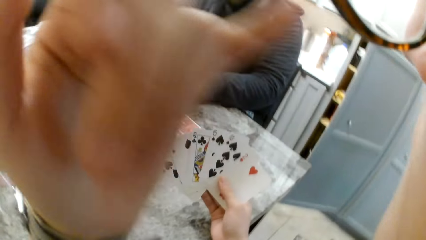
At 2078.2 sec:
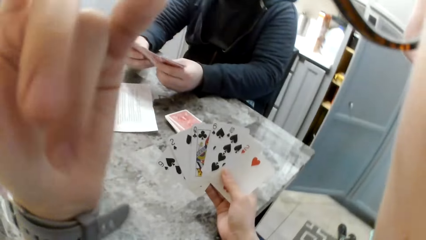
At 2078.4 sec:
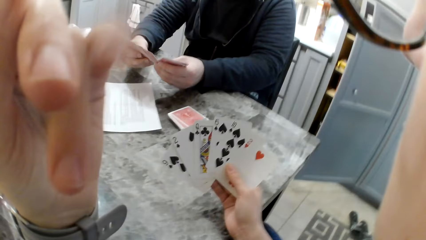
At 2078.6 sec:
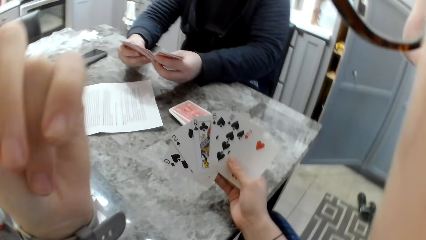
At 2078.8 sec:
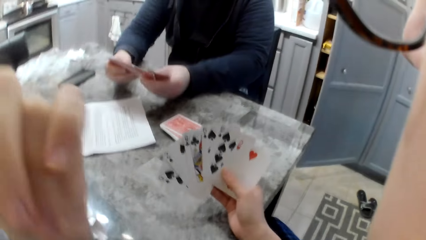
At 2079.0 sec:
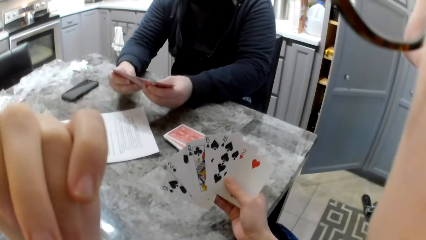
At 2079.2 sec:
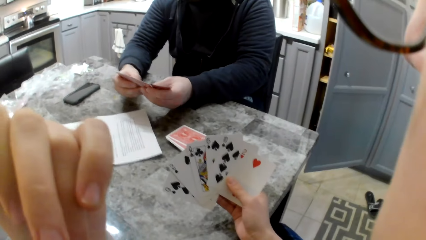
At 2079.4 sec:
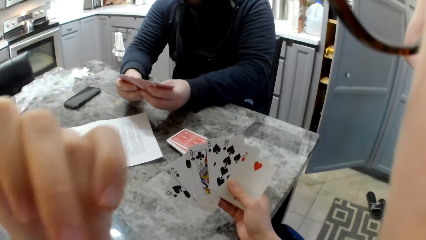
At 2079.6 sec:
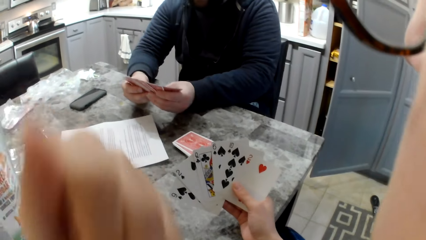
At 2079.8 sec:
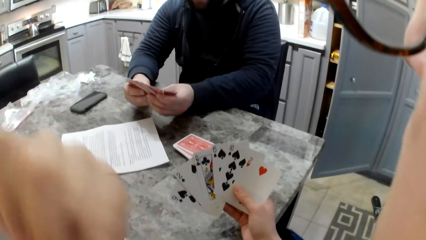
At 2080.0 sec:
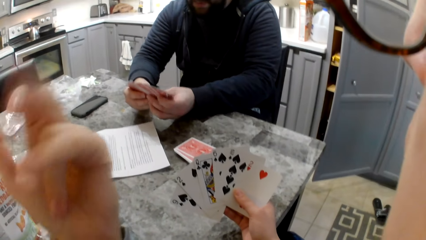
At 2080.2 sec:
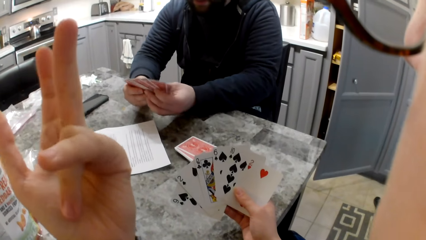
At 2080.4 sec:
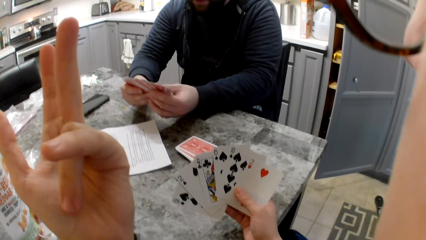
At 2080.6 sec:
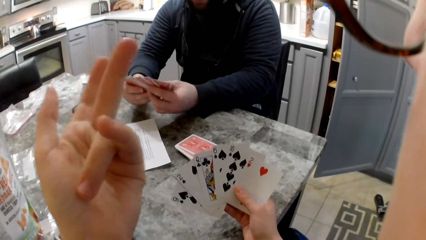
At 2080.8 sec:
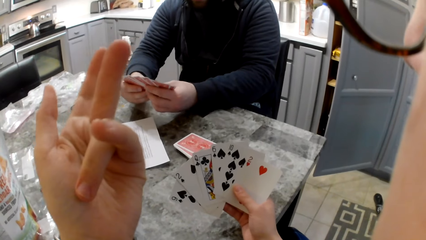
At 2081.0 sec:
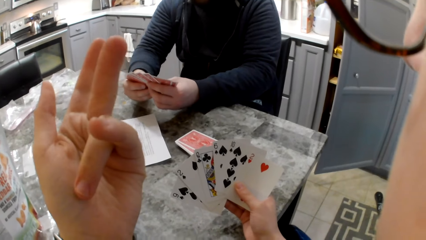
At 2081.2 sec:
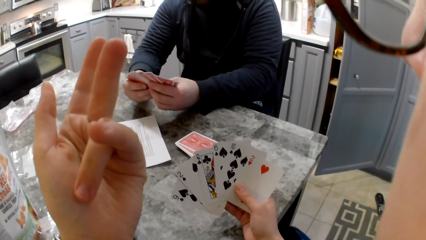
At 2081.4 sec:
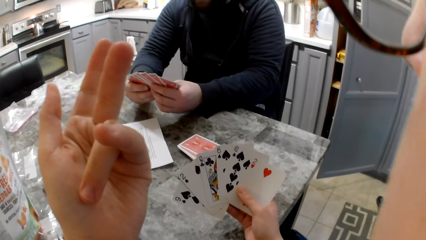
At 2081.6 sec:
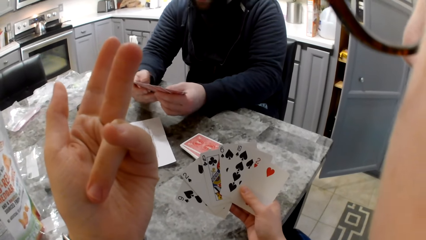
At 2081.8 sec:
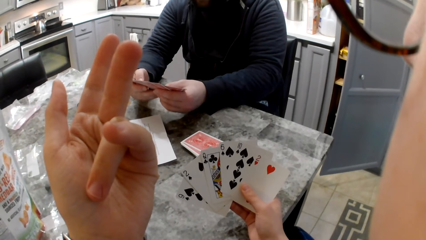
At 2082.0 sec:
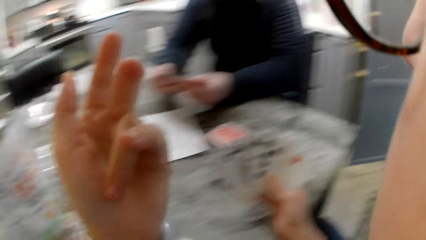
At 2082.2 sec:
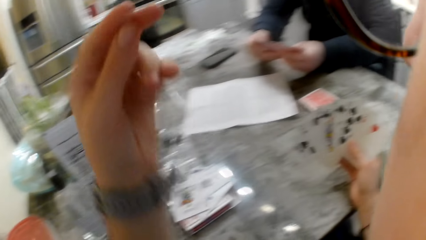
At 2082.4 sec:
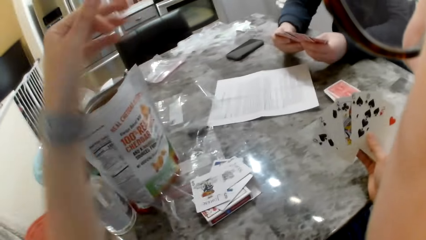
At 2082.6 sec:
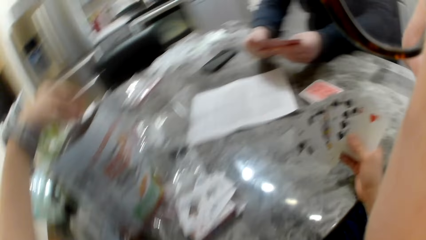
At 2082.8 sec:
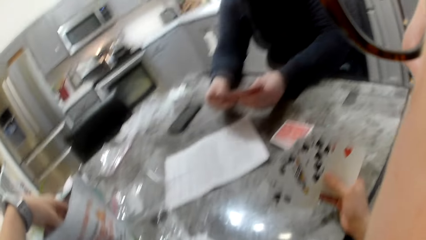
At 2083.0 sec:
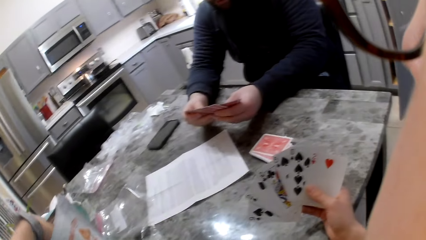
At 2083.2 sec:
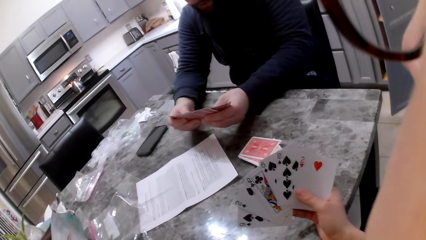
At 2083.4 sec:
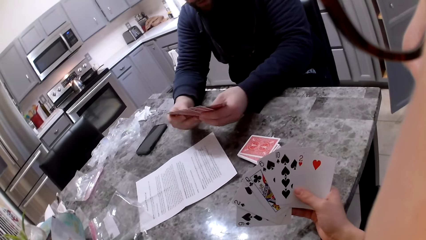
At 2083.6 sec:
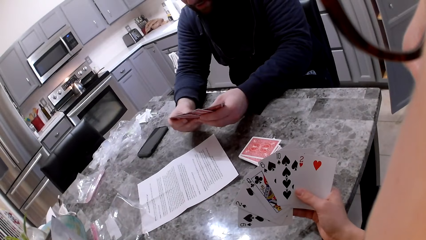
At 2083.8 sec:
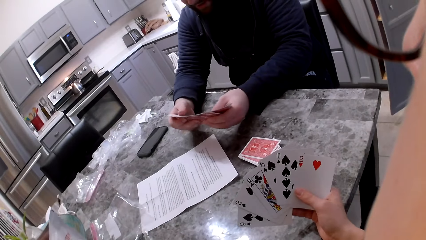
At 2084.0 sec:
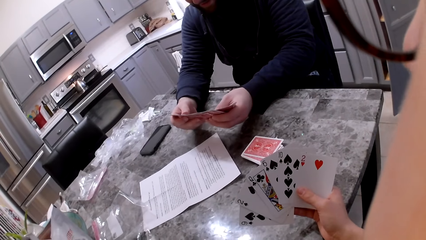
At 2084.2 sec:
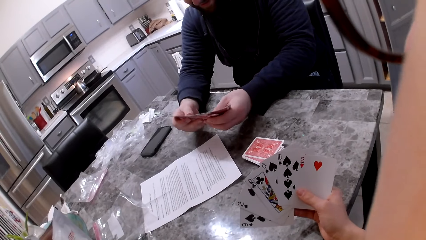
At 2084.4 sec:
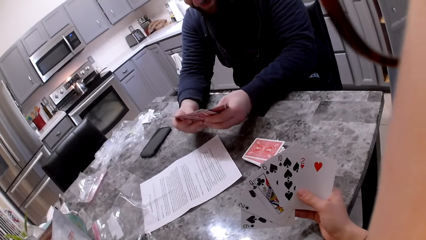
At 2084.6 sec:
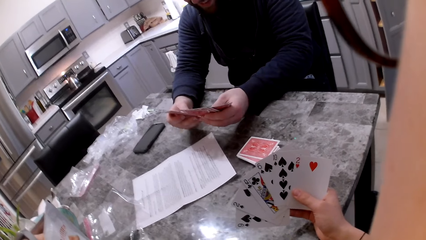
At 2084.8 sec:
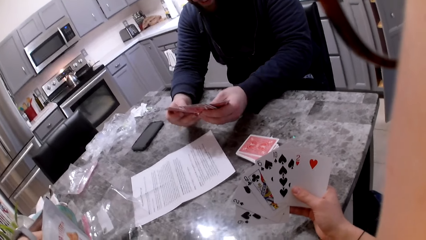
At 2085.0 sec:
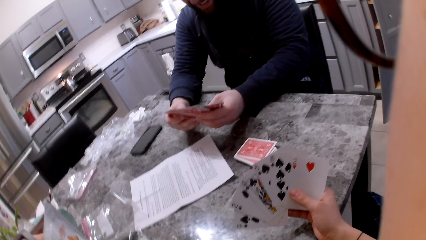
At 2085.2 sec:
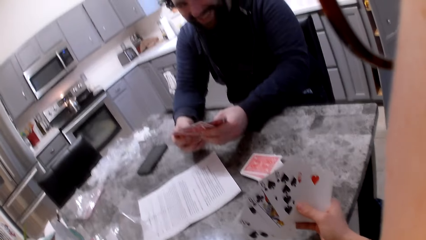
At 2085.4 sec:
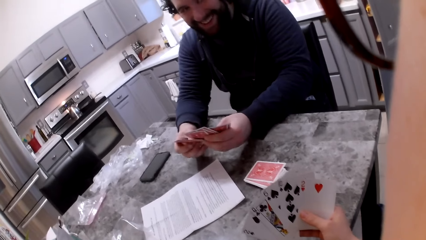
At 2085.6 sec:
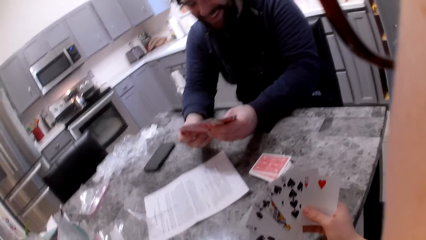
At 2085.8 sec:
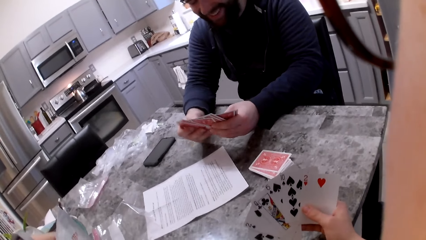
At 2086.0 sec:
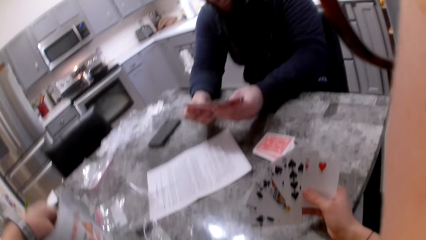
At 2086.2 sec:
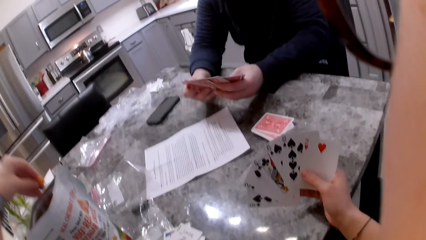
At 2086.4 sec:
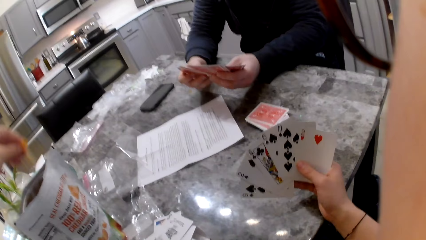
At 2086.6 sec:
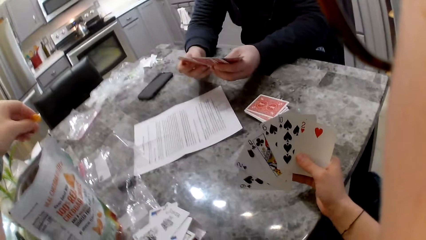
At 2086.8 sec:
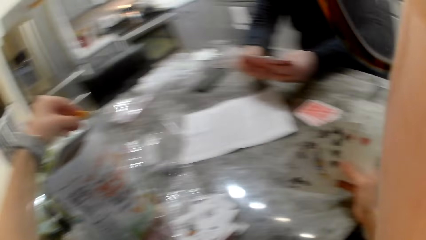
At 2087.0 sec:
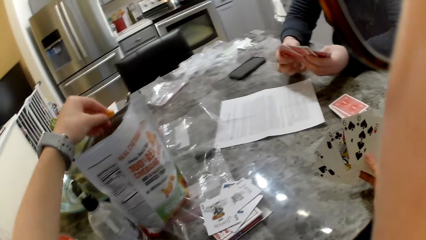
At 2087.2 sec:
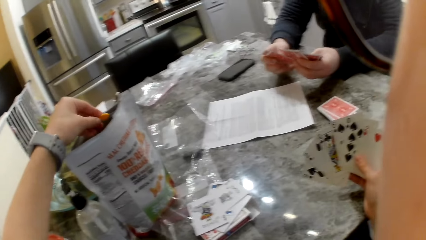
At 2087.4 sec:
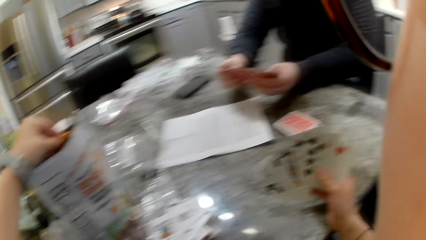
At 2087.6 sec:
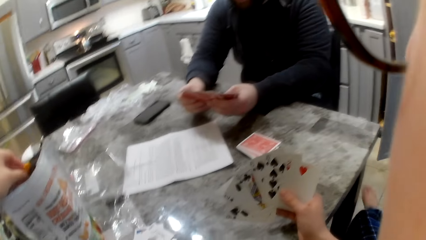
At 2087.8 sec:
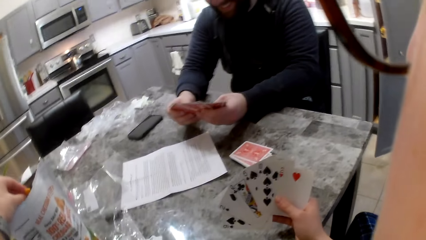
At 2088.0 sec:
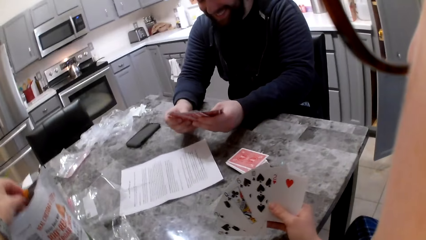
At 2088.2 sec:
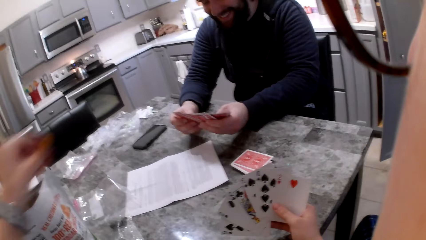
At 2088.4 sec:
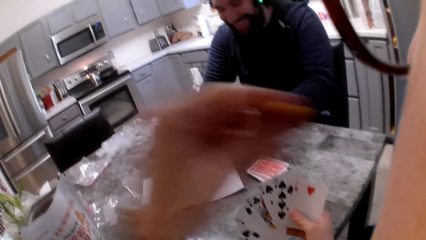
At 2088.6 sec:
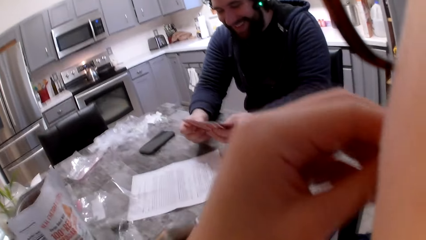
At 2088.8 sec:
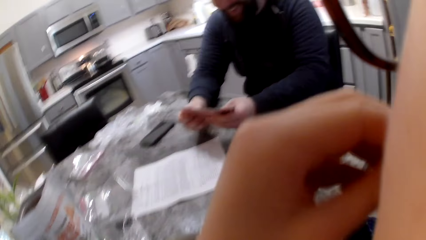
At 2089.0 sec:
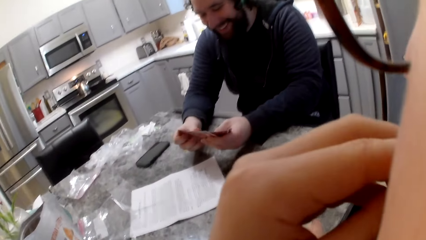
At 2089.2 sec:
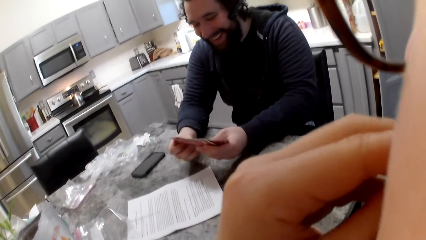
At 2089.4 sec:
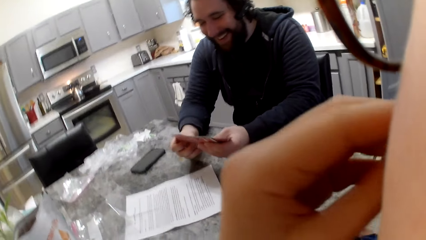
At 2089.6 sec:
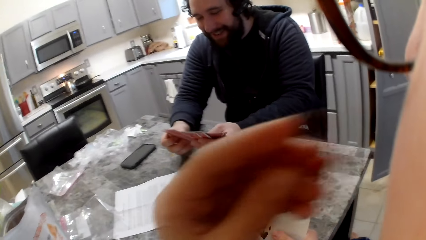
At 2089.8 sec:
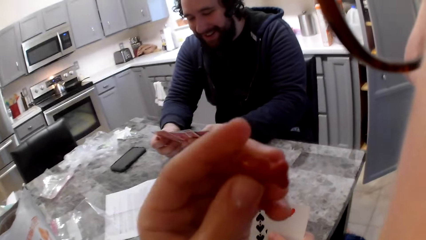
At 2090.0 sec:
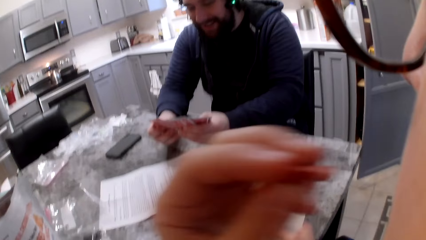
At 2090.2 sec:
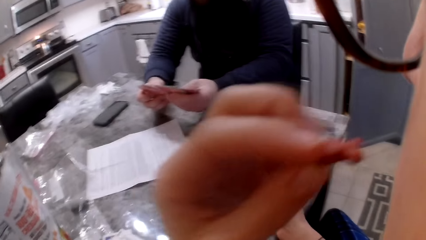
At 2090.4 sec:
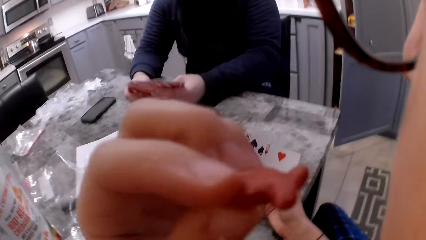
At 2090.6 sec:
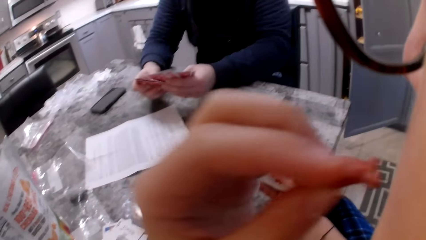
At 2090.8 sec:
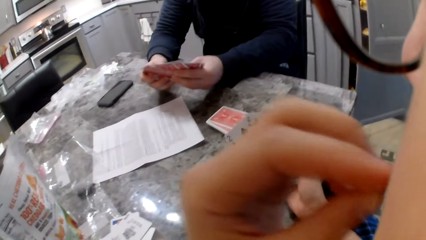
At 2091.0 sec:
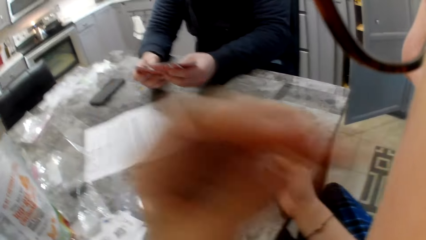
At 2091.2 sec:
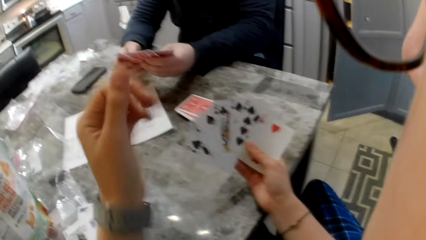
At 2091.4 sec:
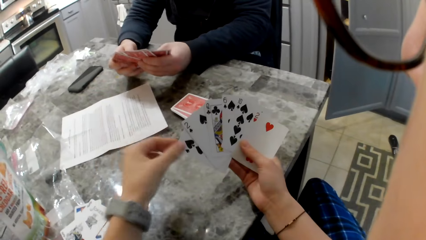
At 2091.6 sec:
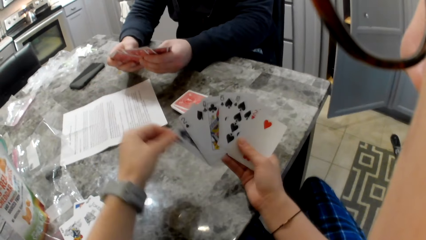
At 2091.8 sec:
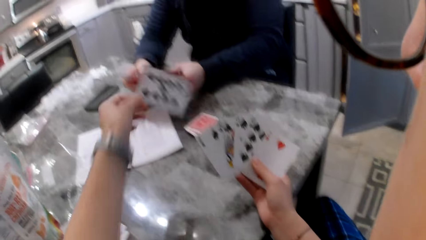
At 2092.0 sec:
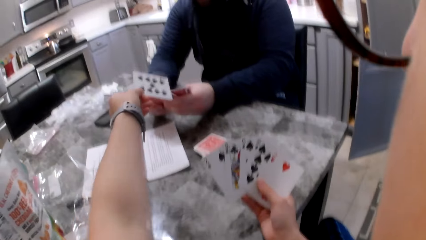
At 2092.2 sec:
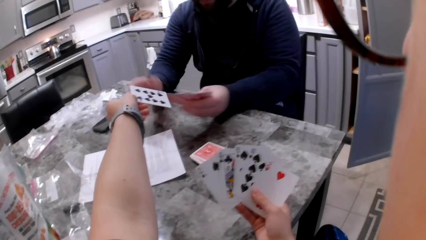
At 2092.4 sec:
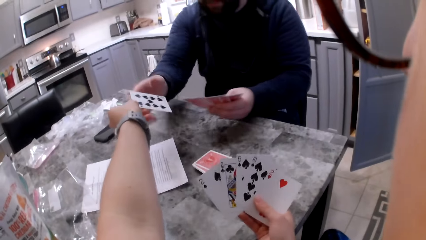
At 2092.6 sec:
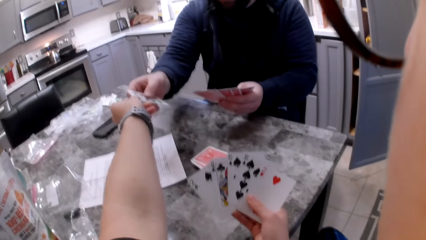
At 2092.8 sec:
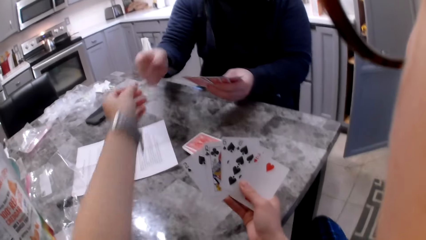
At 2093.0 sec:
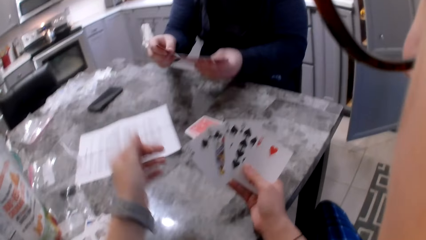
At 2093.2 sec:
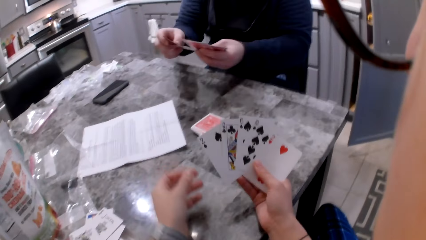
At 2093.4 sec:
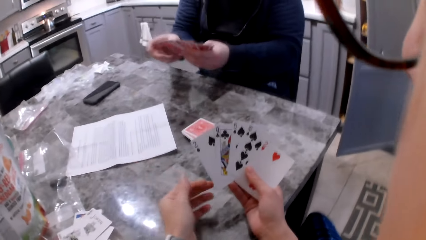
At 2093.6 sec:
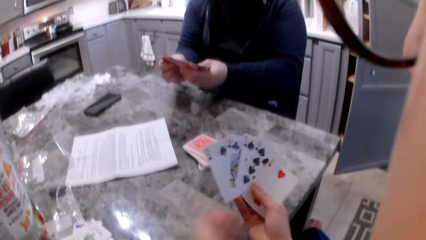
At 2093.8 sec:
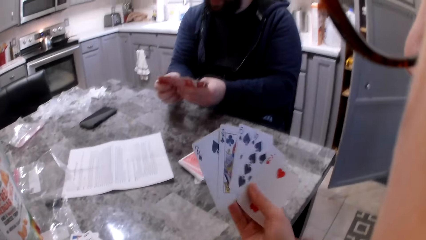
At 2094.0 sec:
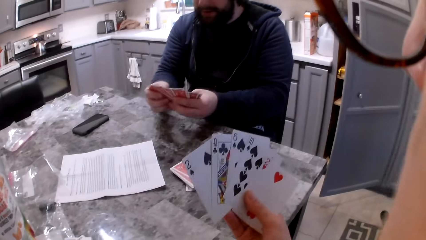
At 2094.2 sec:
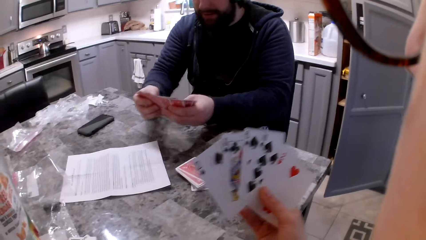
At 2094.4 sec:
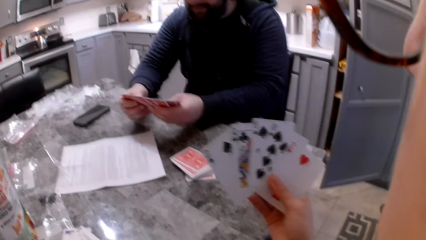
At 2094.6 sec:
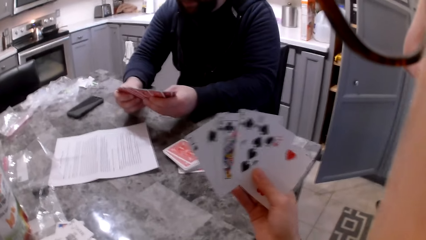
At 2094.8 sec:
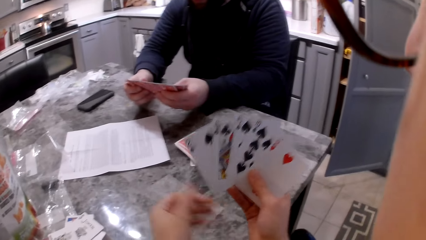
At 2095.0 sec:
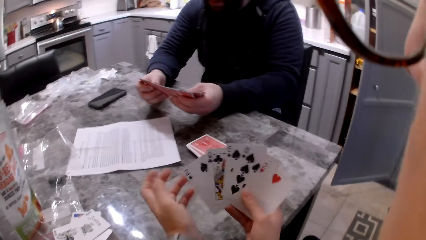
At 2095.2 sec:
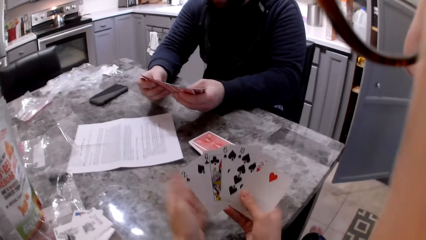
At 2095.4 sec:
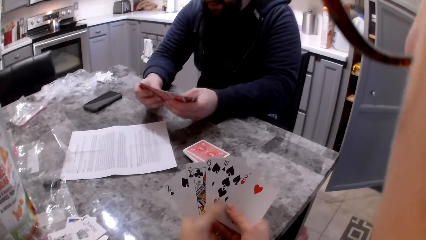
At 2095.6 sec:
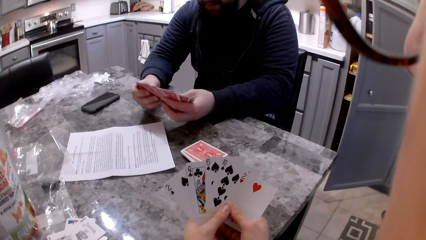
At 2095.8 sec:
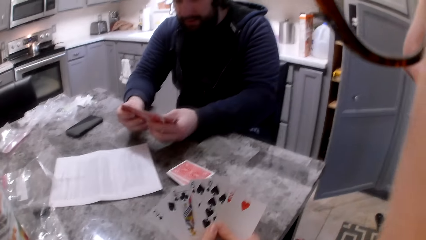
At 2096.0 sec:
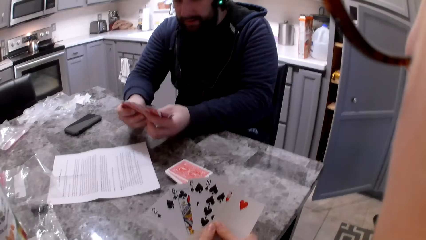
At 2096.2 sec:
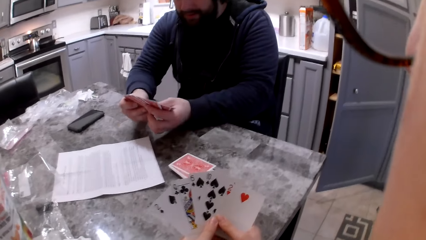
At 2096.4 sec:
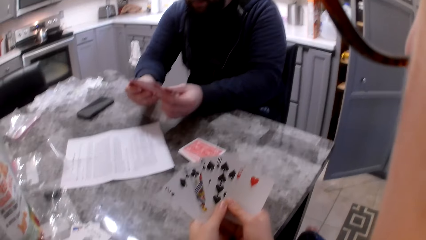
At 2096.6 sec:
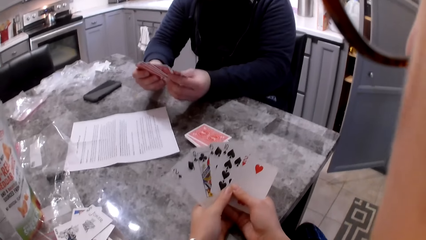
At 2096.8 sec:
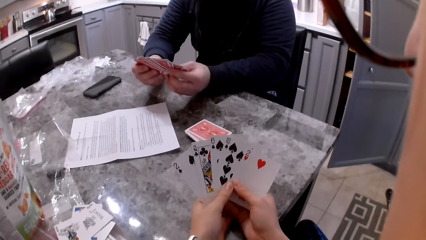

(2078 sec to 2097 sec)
A man shuffles cards in his hands. The camera wearer moves her hand in a gesture. She takes a cracker piece from the pack on the table. The man shuffles cards in his hands. The camera wearer eats the cracker. The man shuffles cards in his hands. The camera wearer picks up a card with her left hand. She passes the card to the man. The man picks up the card. He adds the card to his cards. He shuffles cards in his hands. The camera wearer stares at the cards in her hands. The man shuffles cards in his hands.
